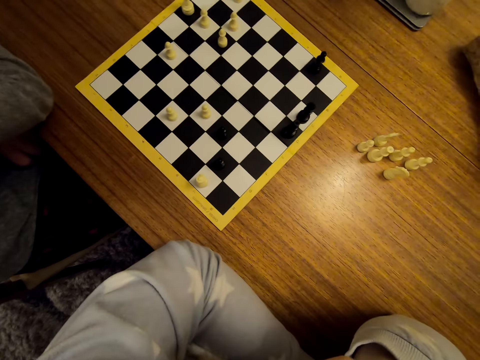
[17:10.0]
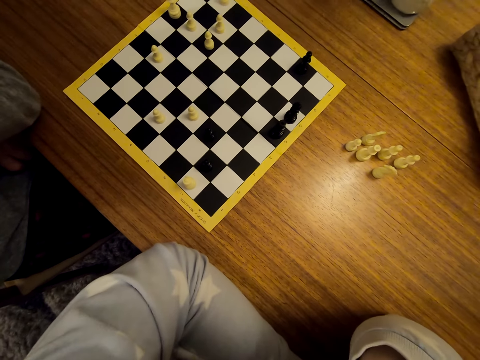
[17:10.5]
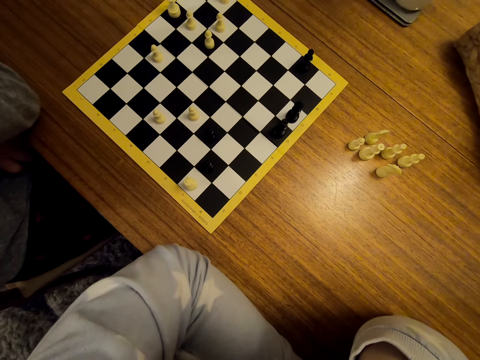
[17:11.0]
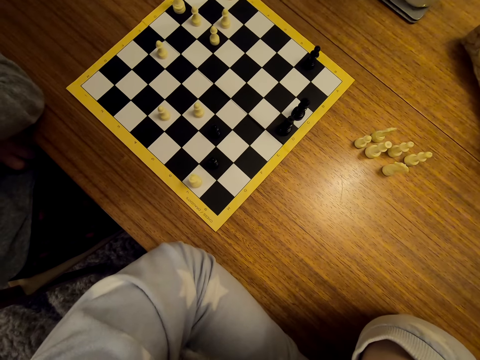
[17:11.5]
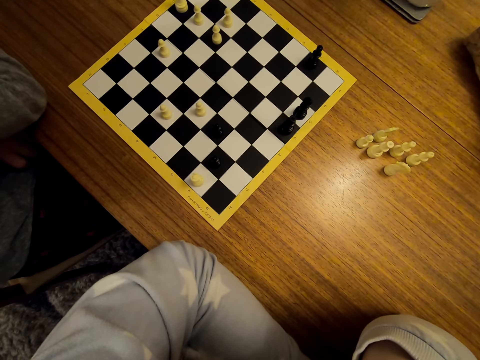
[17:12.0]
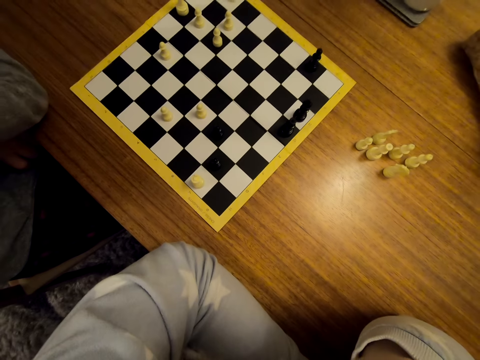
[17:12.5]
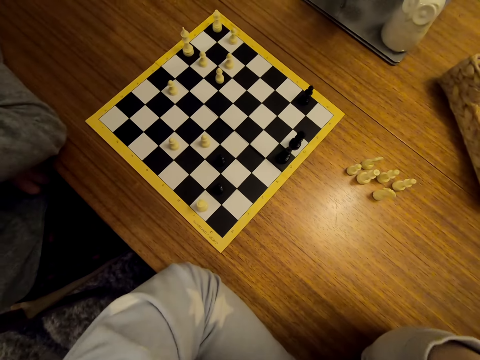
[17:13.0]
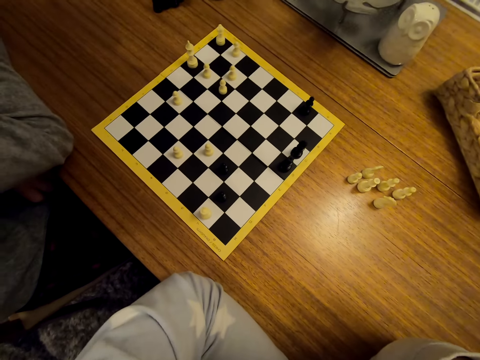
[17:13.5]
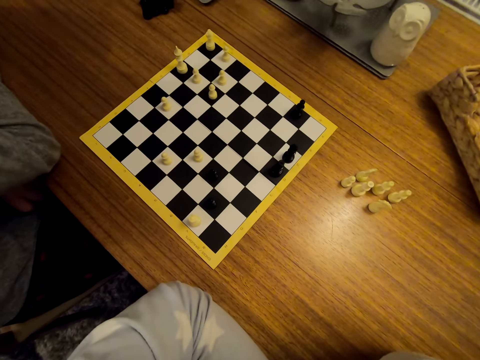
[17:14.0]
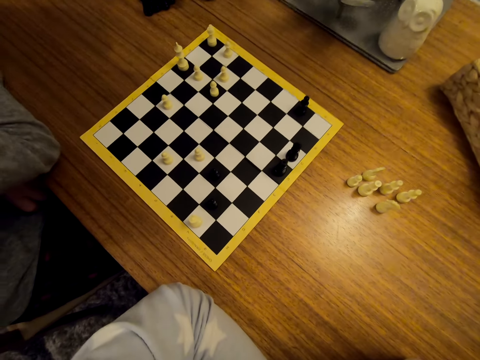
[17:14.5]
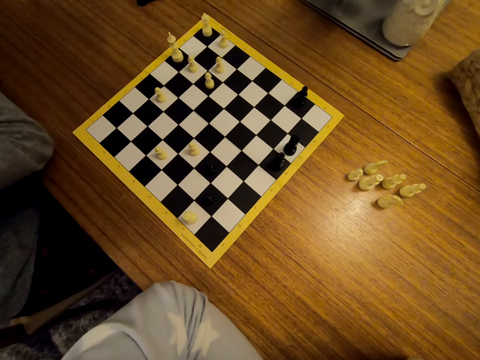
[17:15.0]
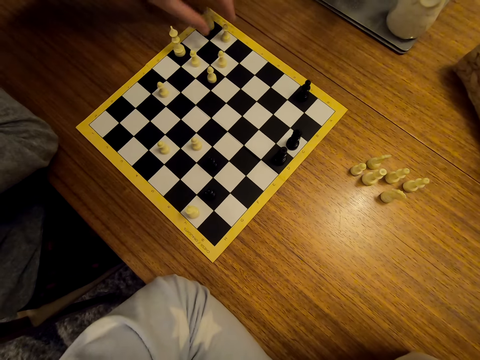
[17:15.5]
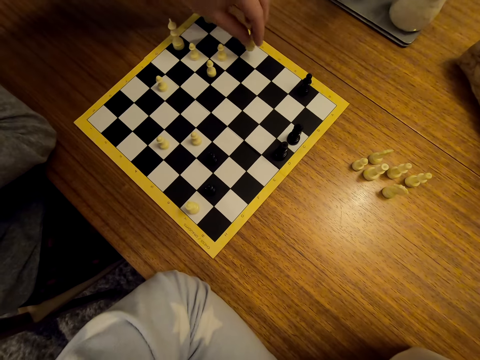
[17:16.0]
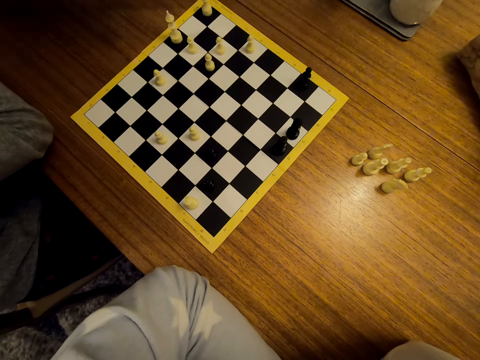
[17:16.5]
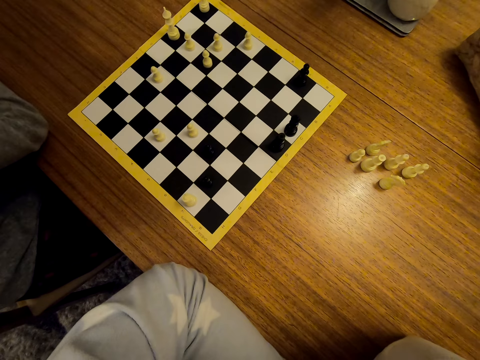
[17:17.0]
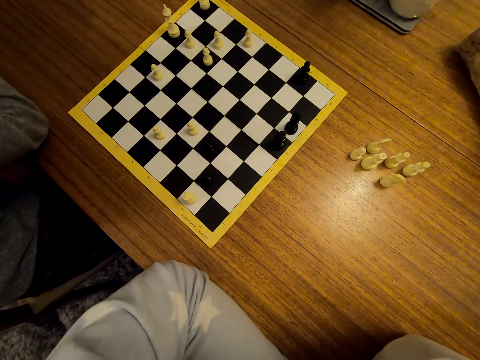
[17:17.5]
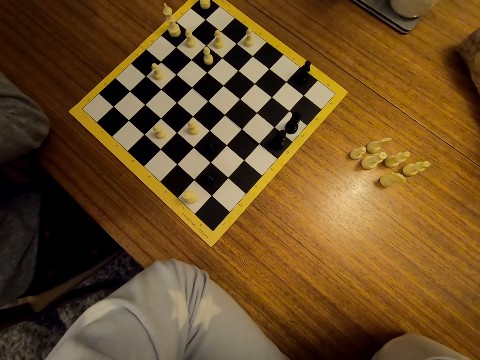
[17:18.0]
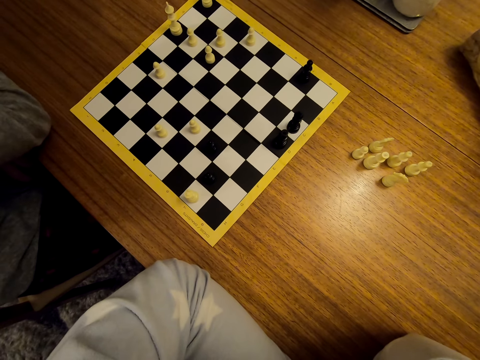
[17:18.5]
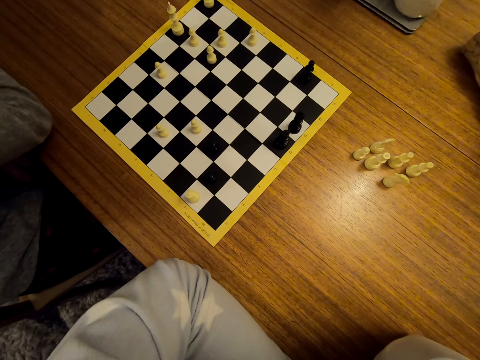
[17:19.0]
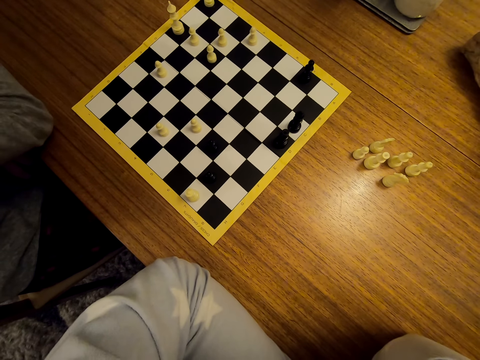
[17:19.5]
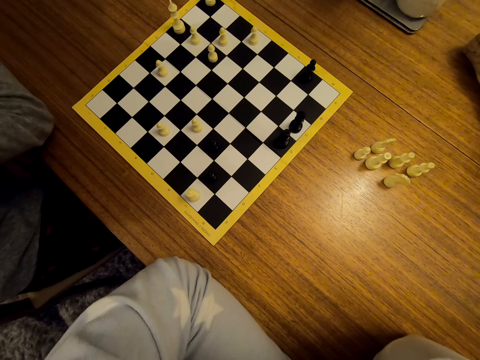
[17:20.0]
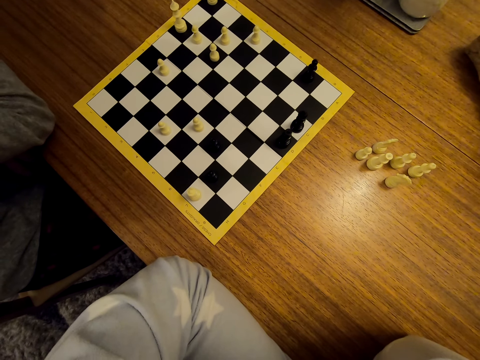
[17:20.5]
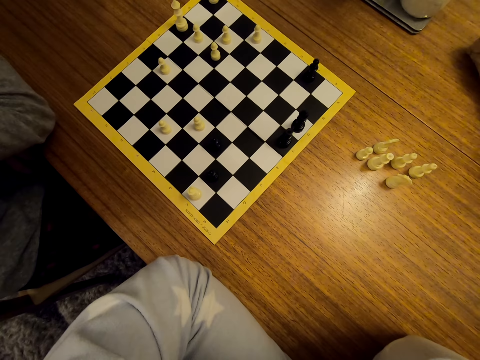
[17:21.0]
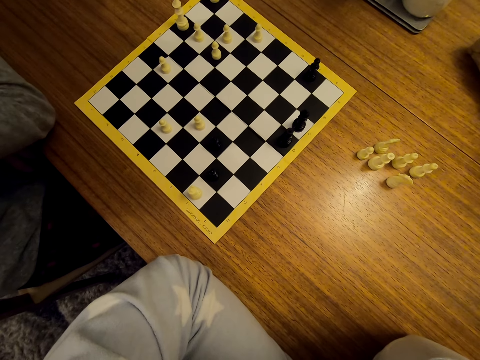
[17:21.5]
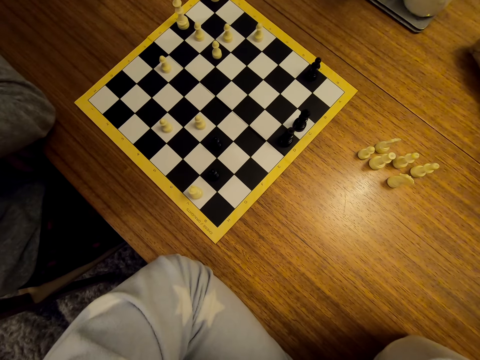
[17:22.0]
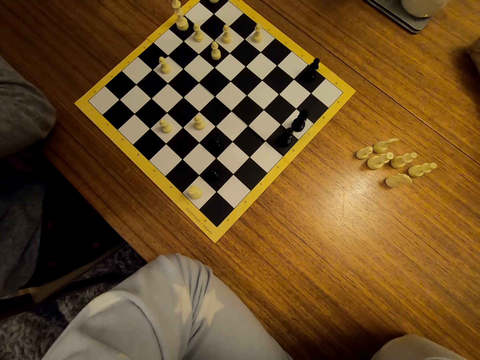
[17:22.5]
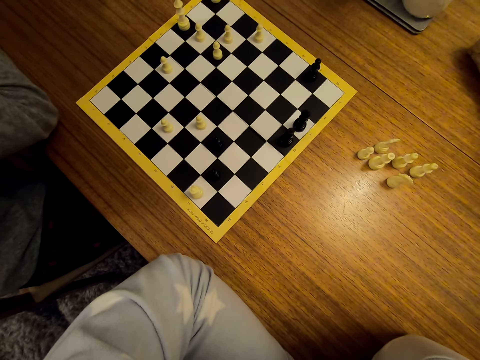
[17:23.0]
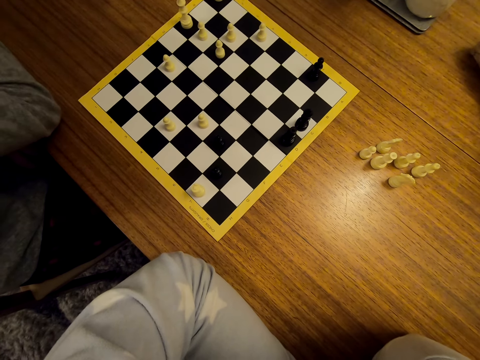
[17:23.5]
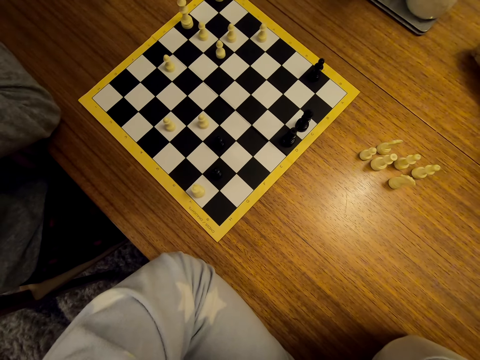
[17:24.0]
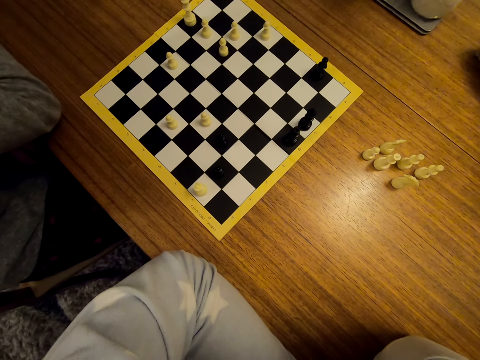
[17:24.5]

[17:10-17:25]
The camera wearer stares at the chess. A man shifts a chess piece on the chessboard. The man stares at the chess.

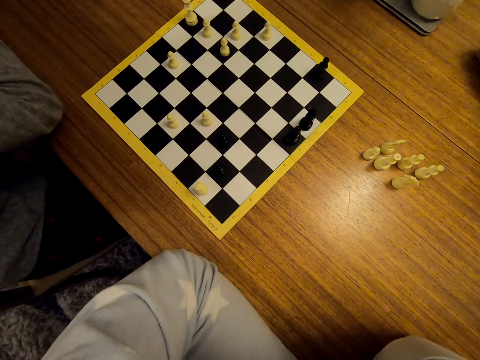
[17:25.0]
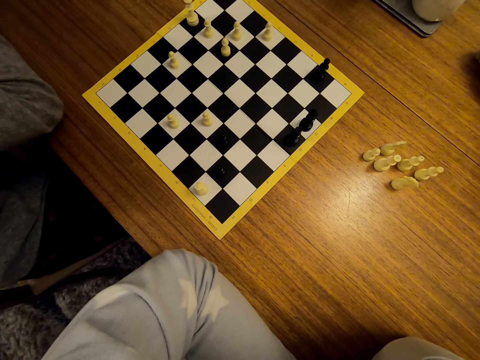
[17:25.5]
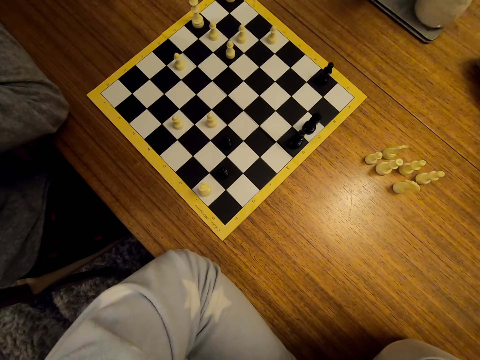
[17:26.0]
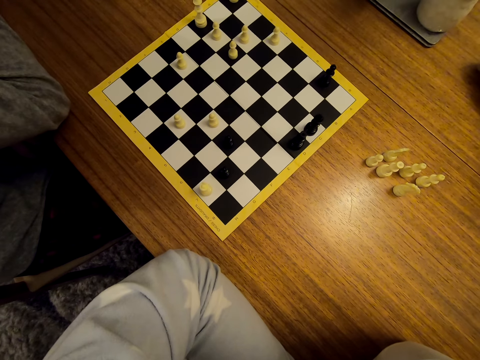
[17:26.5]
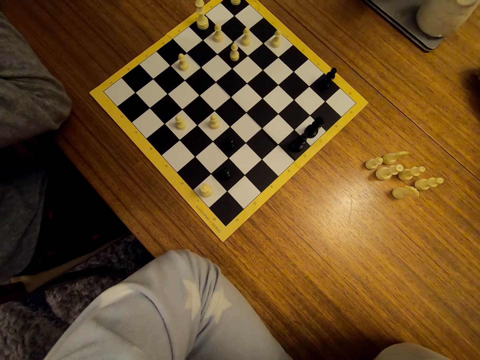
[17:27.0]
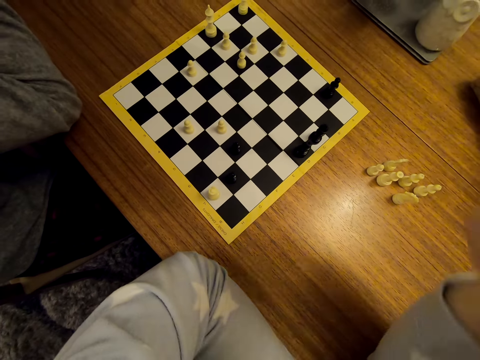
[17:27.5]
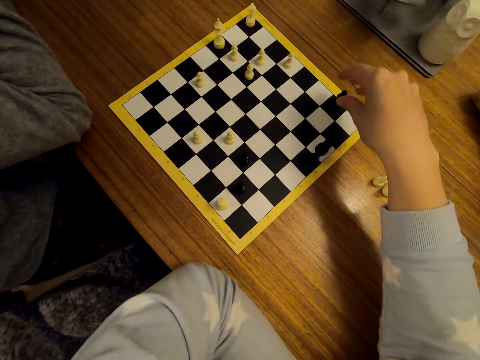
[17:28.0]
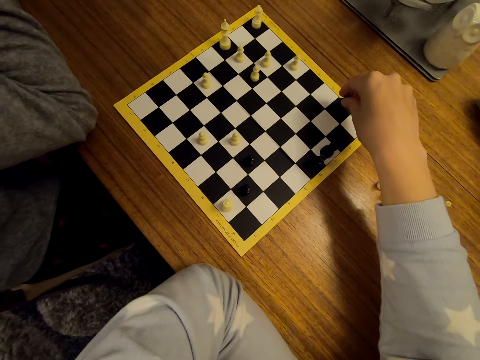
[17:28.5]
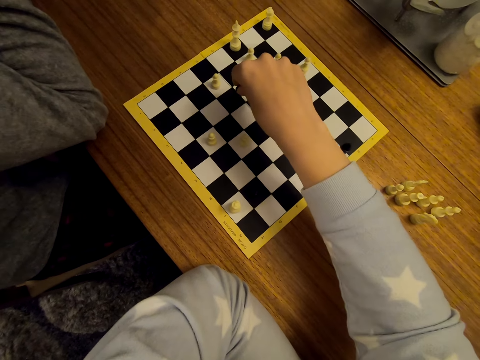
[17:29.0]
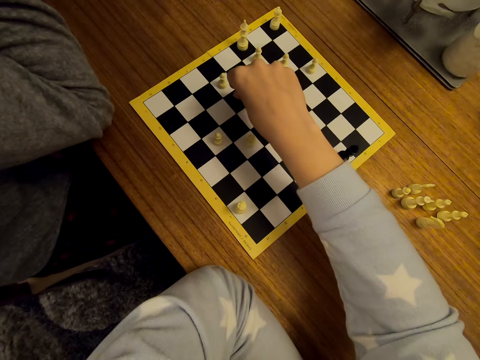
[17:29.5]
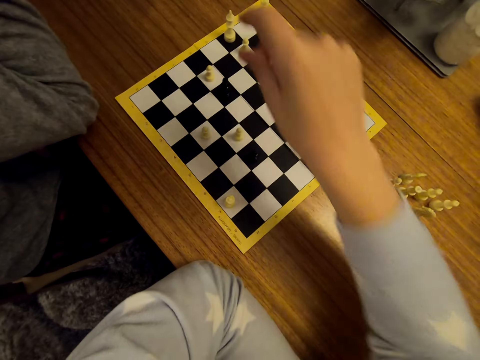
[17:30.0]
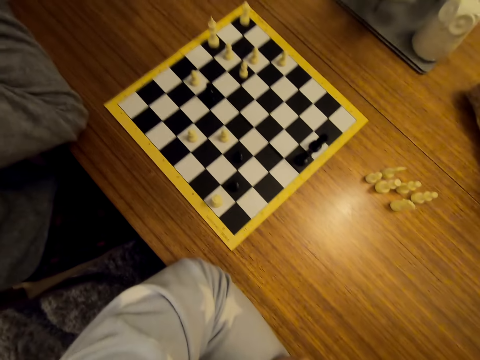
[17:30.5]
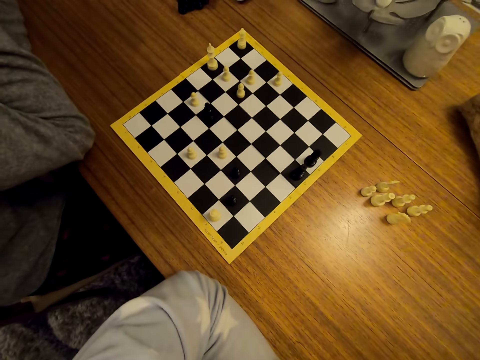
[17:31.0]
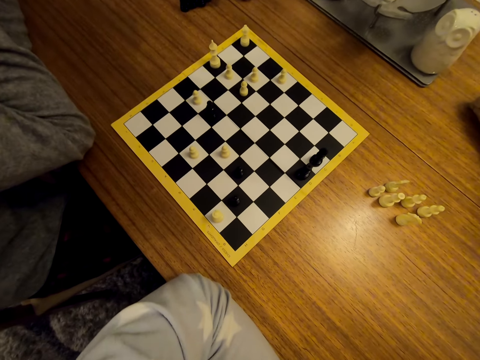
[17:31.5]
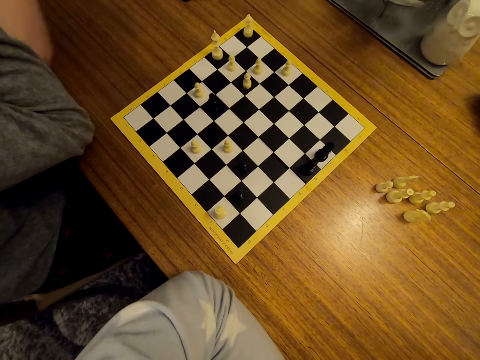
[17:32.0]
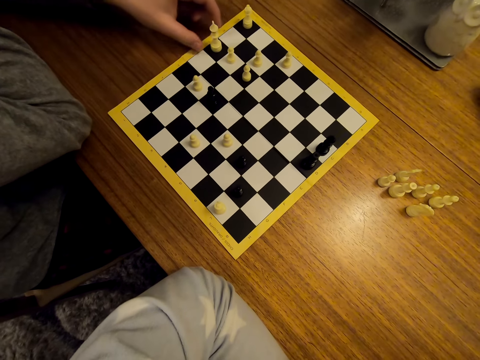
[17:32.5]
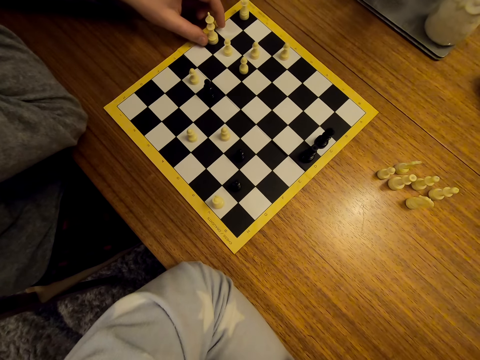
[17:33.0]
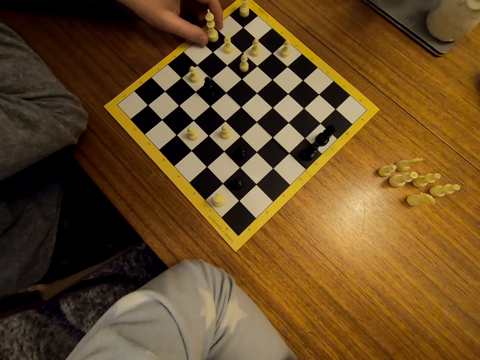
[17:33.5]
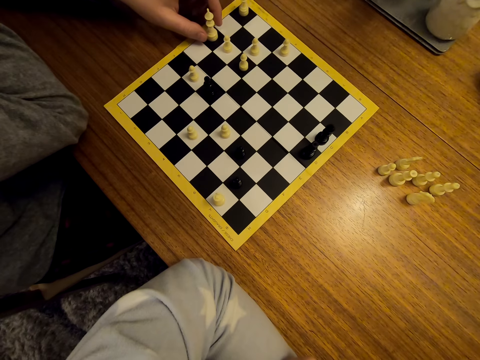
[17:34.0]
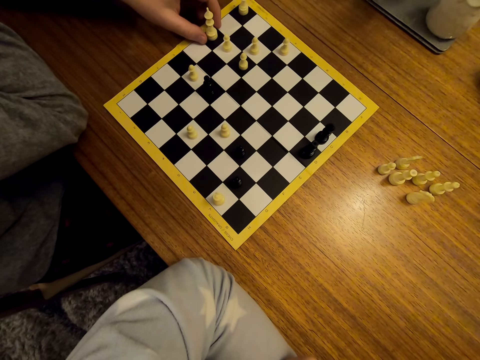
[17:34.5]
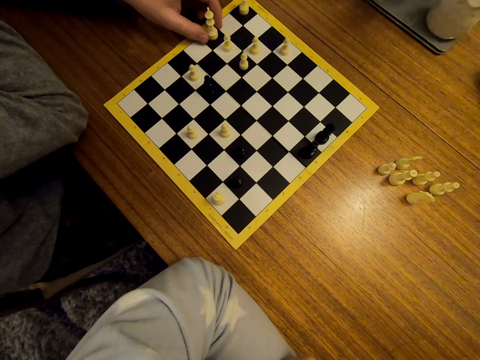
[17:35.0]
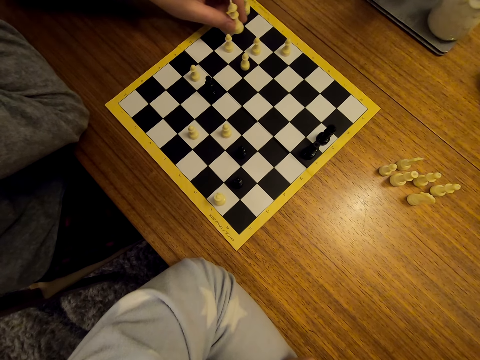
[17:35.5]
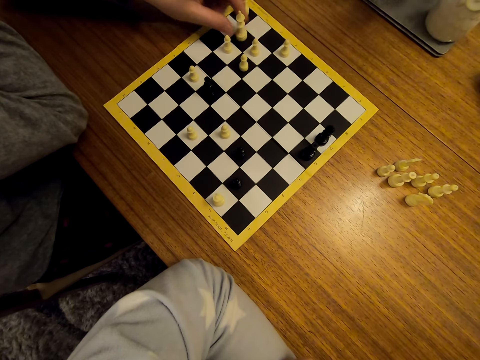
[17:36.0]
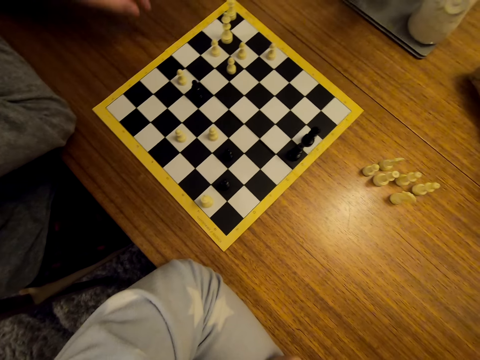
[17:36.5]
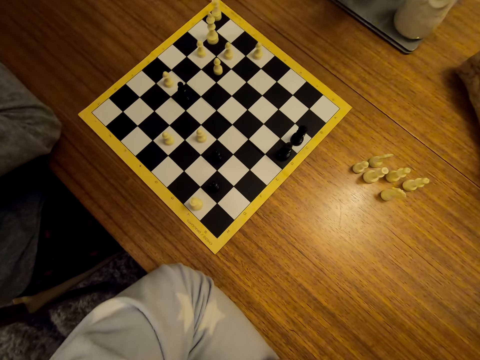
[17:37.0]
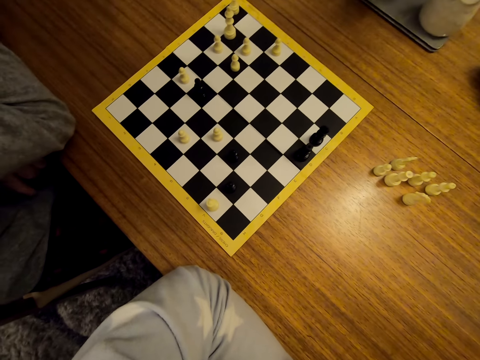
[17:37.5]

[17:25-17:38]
The camera wearer shifts a chess piece on the chessboard. They stare at the chess. A man shifts a chess piece on the chessboard. The man stares at the chess.
